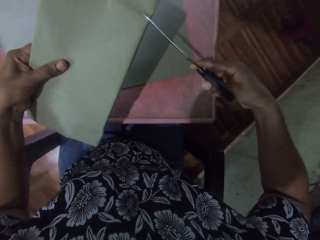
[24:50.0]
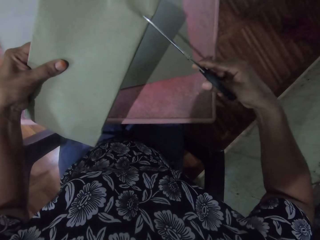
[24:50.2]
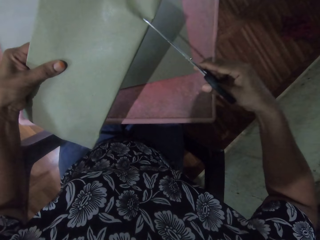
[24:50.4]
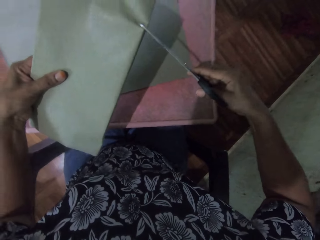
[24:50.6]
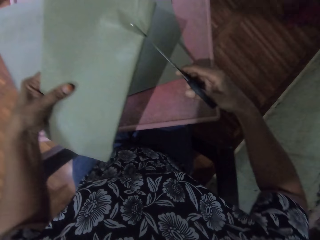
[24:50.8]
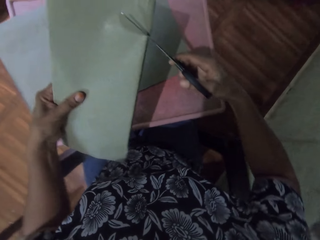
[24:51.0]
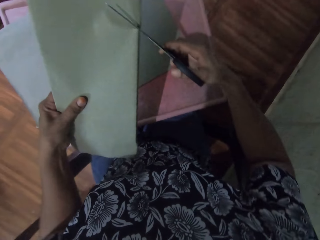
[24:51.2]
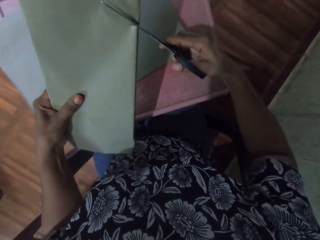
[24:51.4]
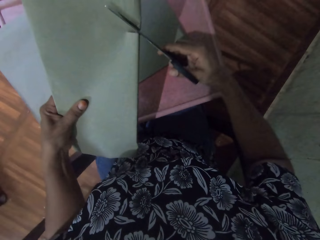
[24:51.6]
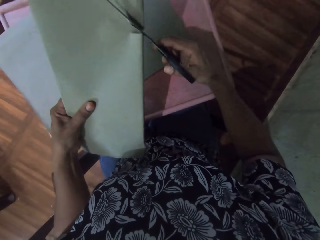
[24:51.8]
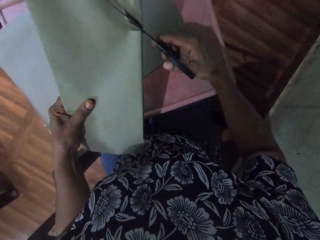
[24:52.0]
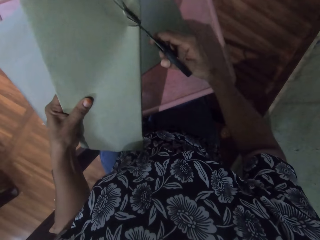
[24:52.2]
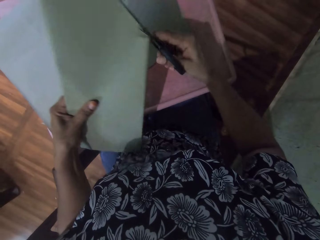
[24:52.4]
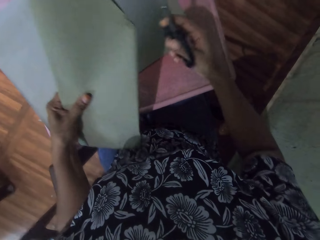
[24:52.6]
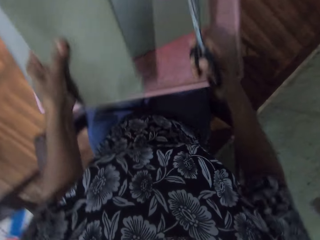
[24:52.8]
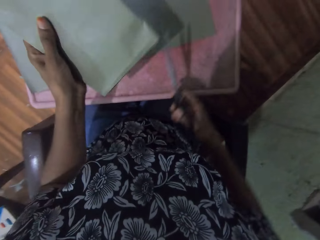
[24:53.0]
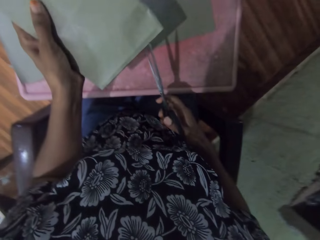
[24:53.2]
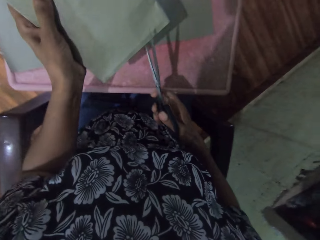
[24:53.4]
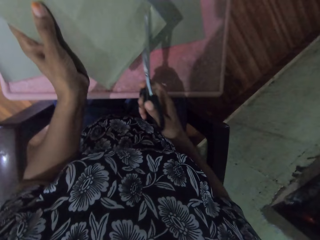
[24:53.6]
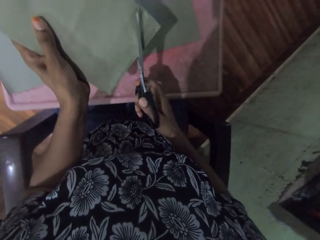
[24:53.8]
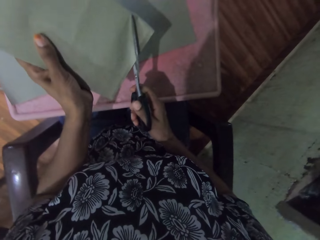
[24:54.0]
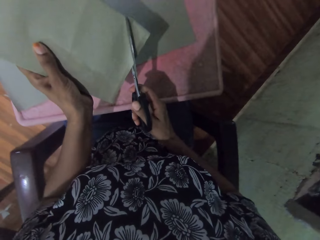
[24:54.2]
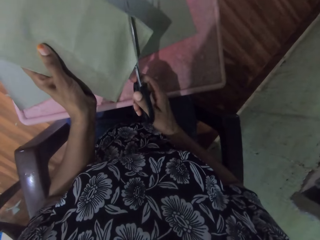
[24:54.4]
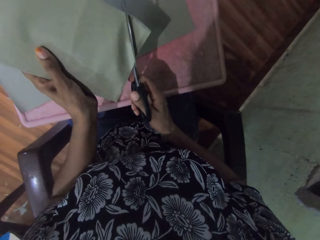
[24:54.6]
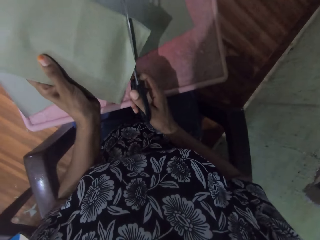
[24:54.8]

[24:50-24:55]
The camera wearer cuts the brown paper with the scissors in her right hand.

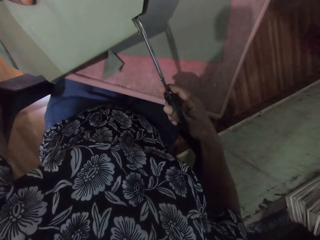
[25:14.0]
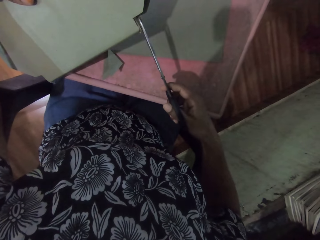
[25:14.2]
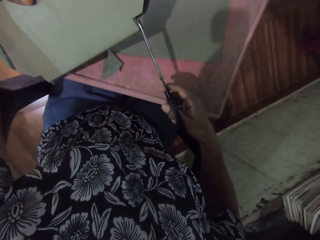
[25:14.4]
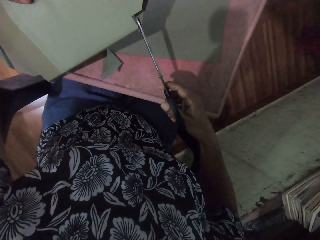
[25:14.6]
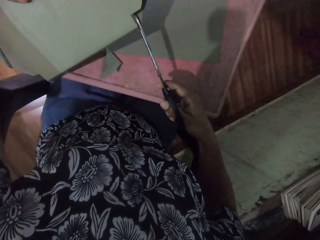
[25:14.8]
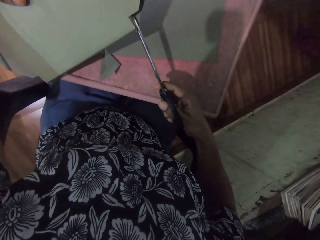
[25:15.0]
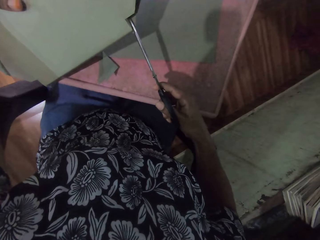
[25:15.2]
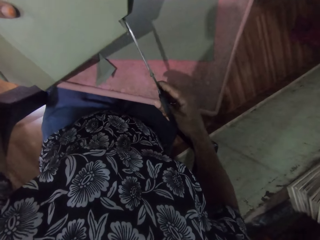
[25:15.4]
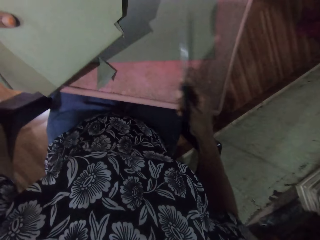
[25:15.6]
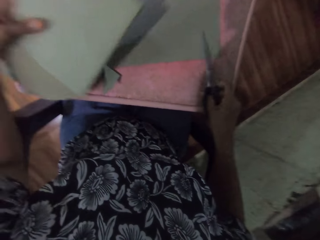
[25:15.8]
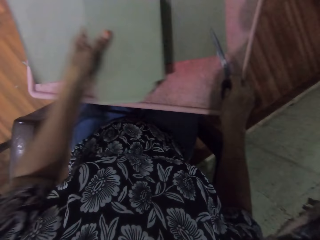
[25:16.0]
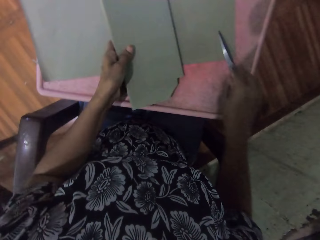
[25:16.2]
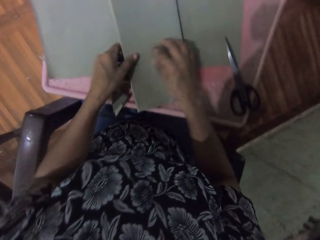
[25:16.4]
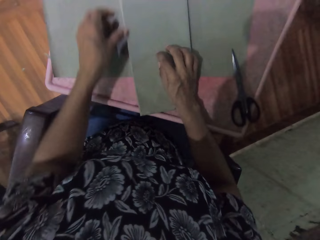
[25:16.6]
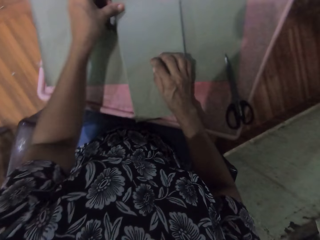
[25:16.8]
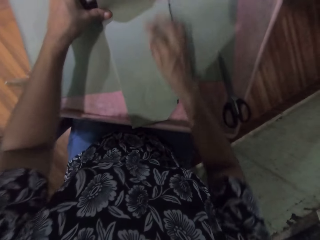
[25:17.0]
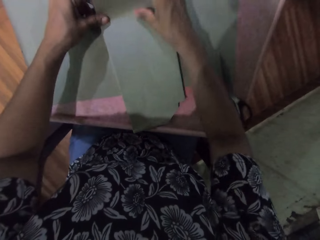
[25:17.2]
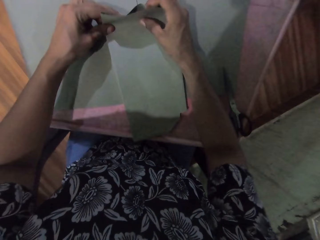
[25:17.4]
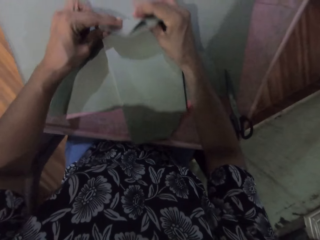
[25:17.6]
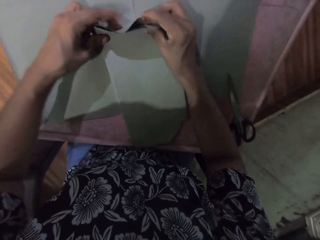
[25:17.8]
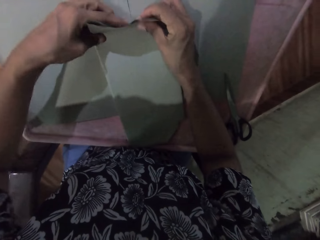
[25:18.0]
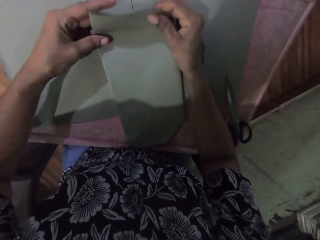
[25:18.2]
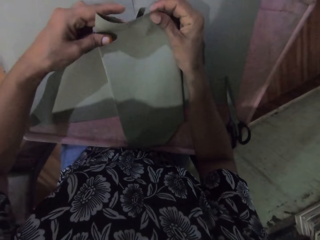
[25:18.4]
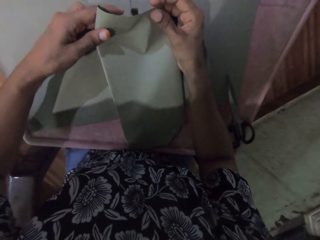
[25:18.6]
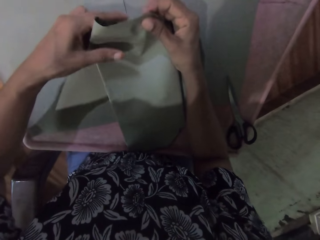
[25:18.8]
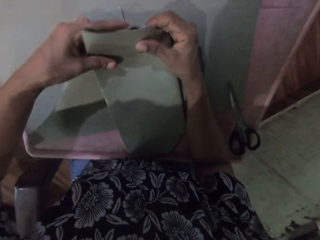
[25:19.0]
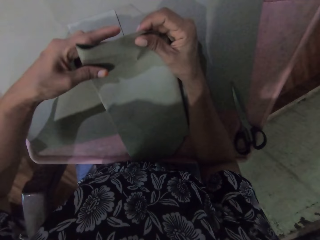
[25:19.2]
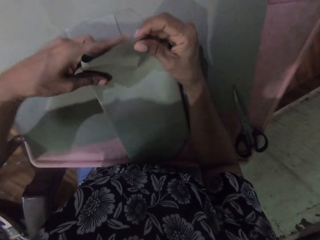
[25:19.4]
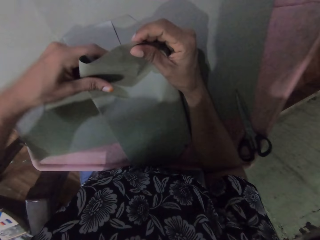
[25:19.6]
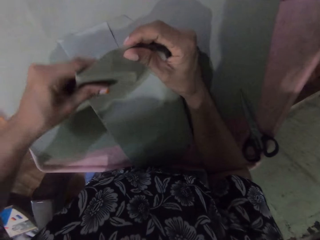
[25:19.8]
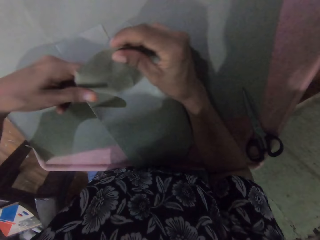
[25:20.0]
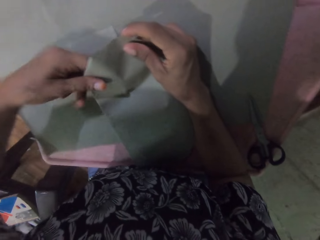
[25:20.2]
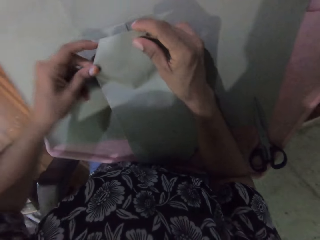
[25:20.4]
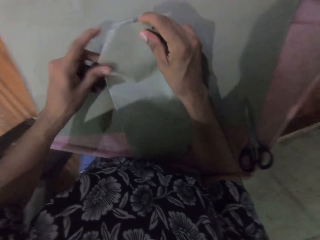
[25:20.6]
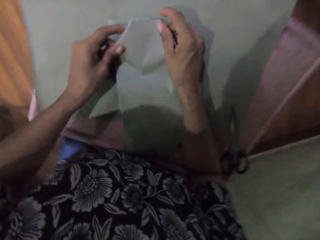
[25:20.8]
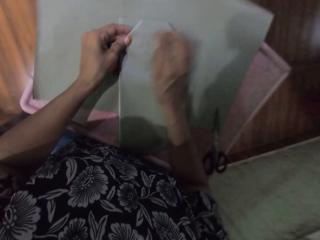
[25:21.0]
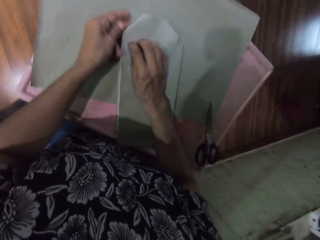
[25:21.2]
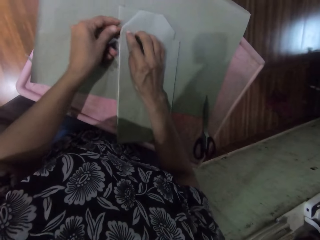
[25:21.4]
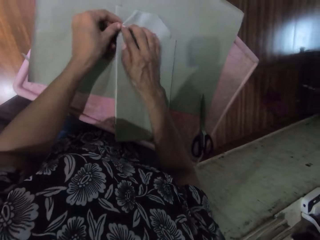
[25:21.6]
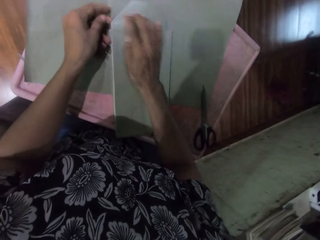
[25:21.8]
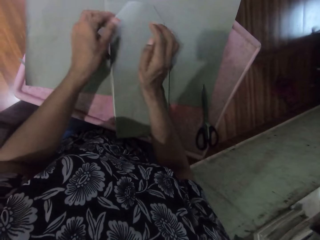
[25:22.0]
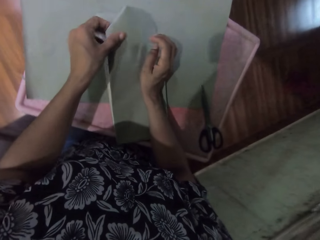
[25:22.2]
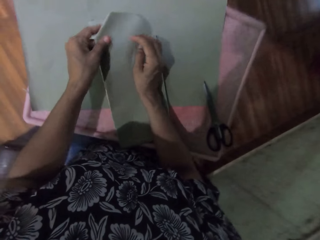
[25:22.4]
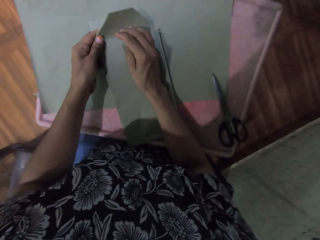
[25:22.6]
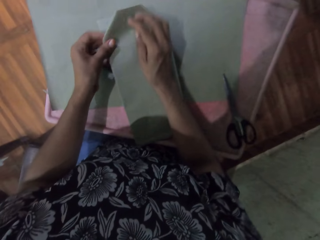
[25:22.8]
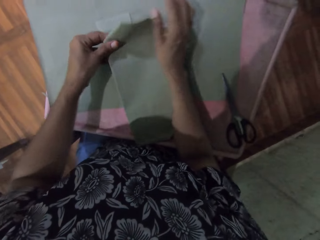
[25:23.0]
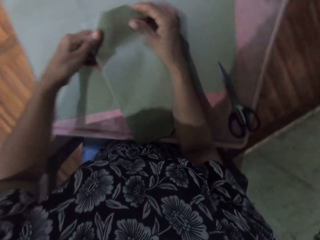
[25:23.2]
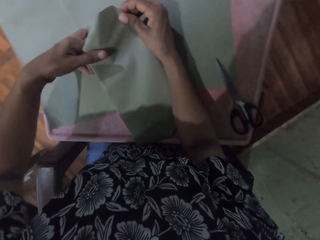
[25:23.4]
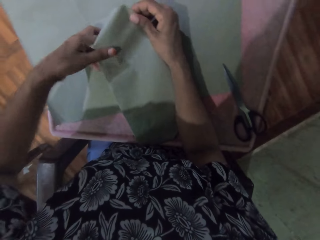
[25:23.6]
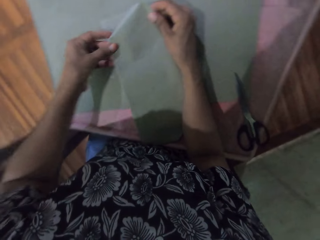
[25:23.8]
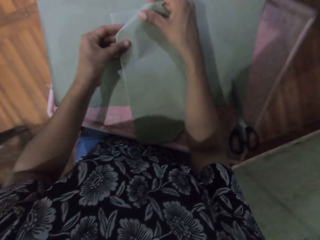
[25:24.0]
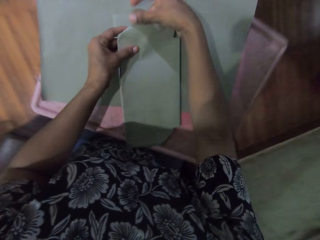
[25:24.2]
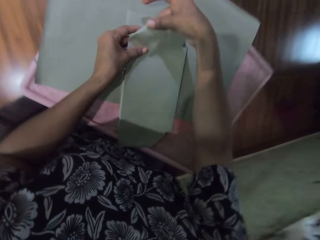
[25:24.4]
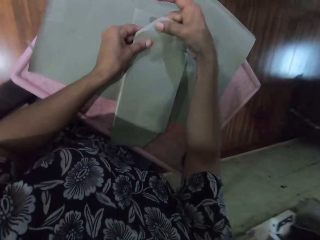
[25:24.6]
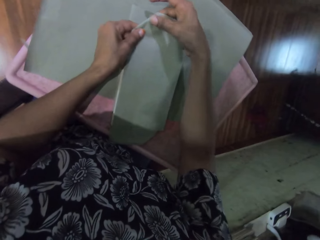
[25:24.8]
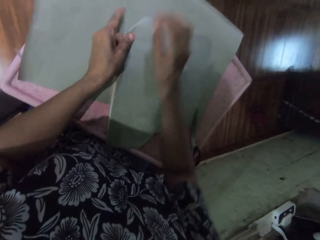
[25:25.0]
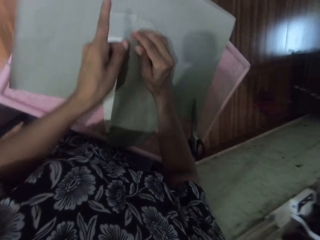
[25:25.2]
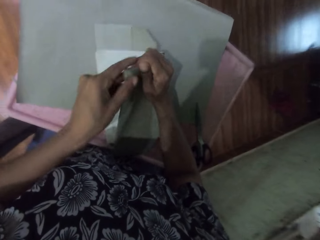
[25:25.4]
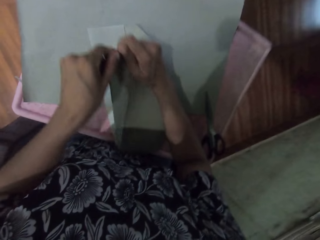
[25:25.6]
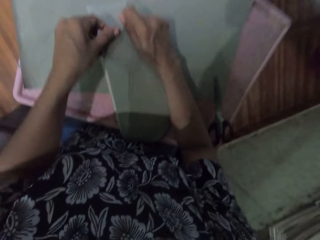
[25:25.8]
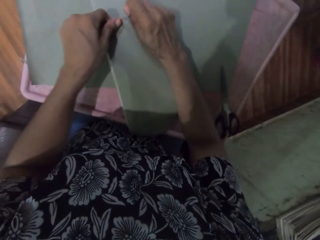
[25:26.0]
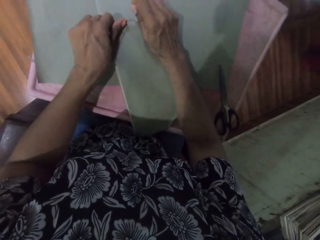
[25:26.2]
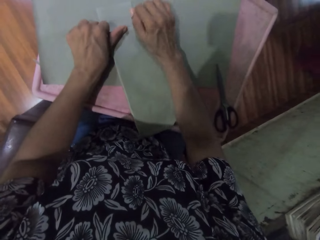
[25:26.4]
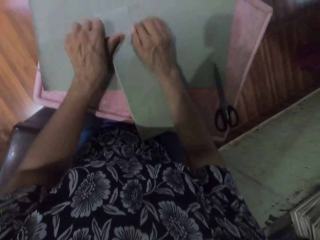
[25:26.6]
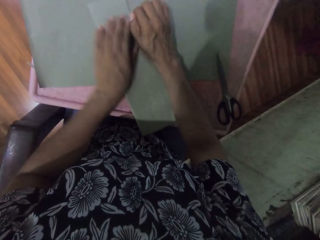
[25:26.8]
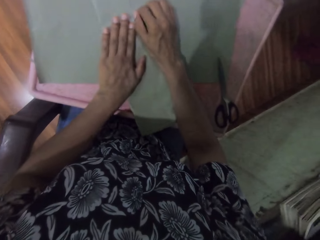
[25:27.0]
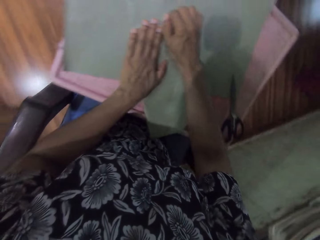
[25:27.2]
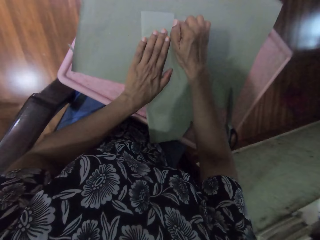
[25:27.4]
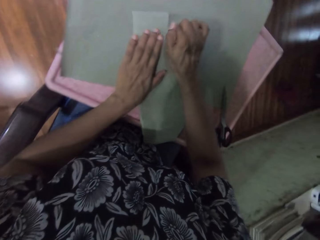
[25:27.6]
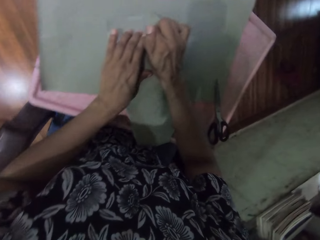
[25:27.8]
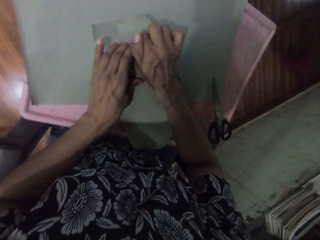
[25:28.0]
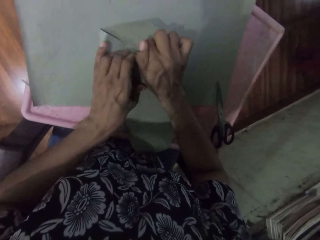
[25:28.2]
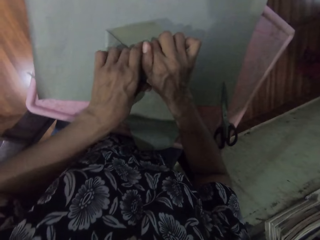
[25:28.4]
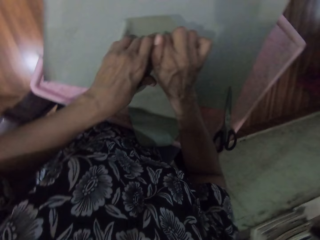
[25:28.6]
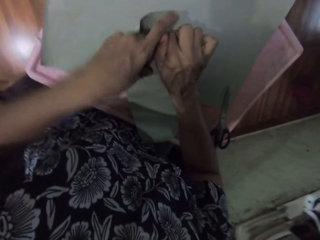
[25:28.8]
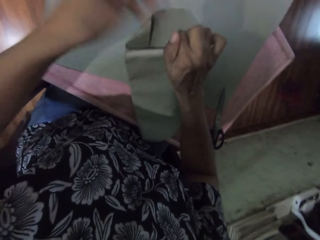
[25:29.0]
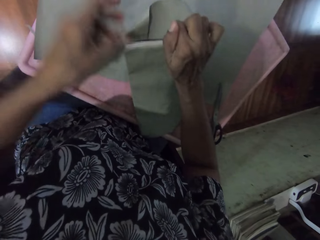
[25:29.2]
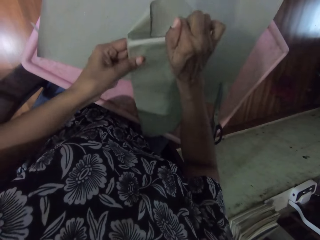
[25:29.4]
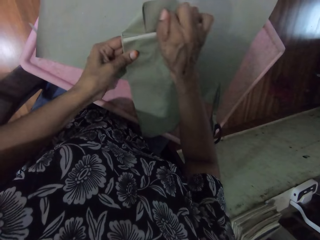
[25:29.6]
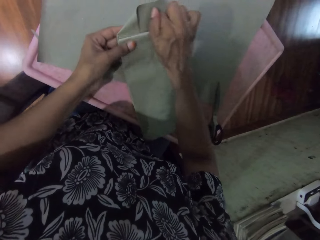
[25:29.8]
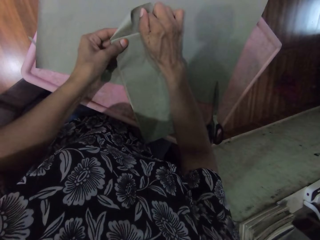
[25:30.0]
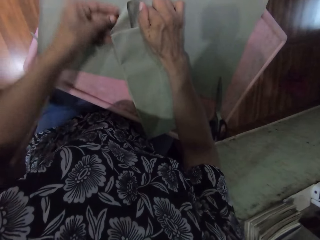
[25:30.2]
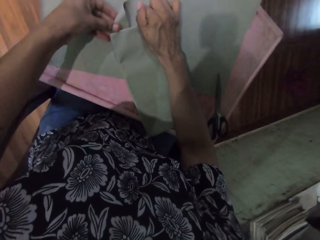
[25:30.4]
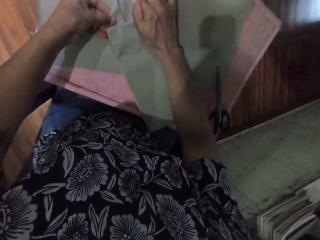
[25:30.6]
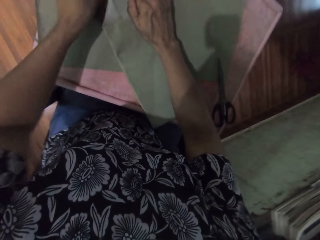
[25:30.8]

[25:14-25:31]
The camera wearer drops the scissors on the table with her right hand. She drops the book on the table. She folds the brown paper with both hands.
